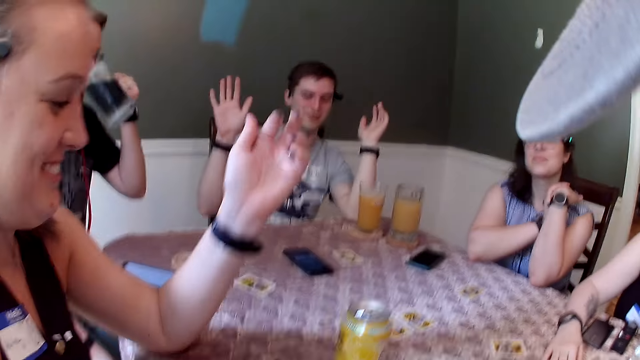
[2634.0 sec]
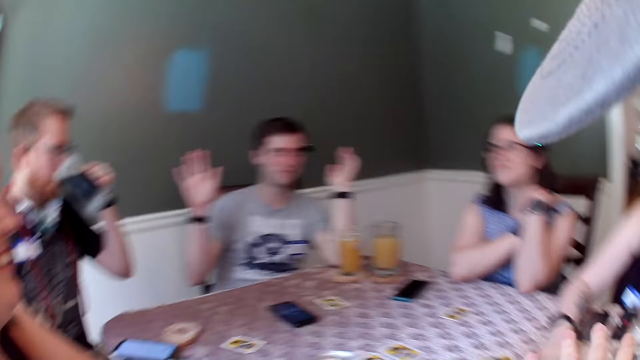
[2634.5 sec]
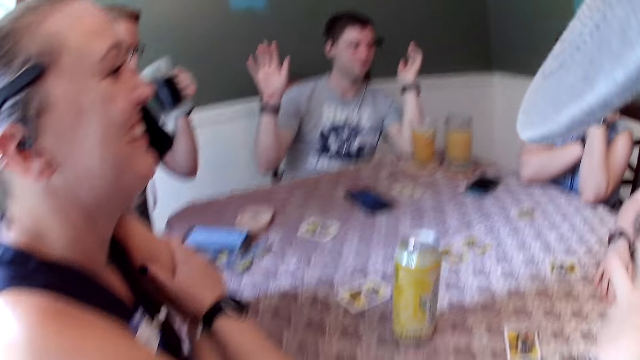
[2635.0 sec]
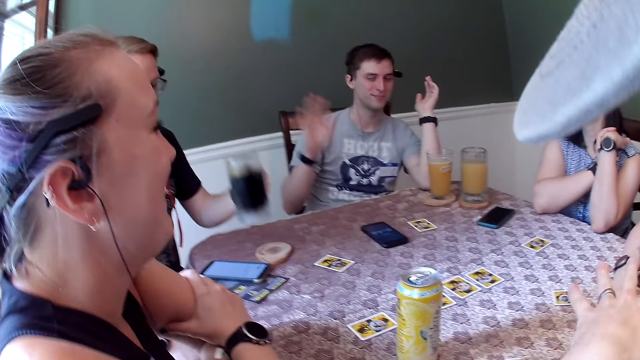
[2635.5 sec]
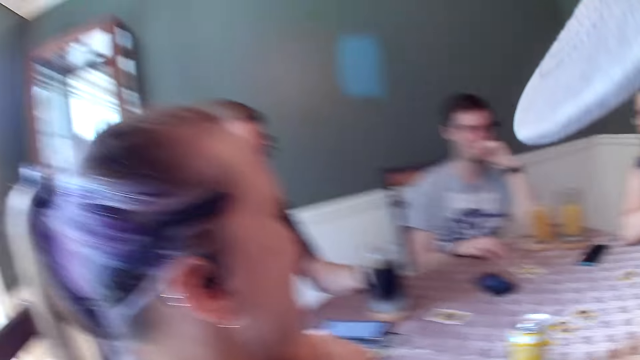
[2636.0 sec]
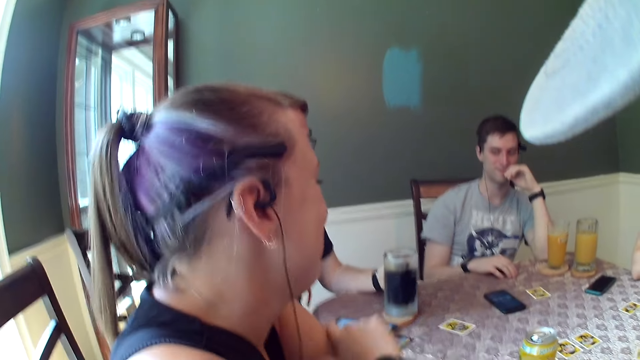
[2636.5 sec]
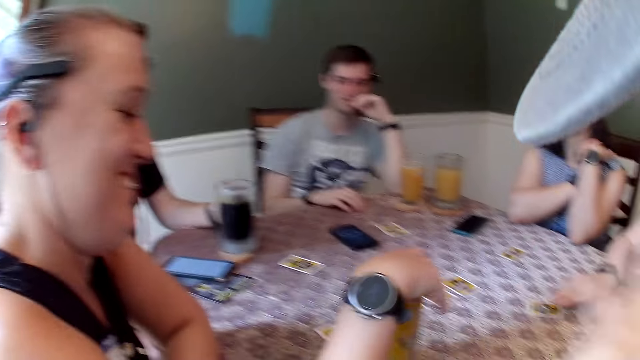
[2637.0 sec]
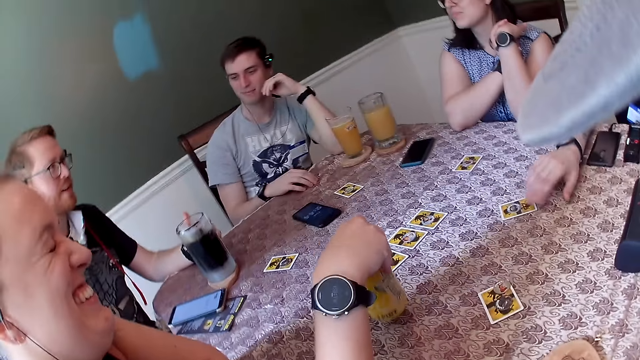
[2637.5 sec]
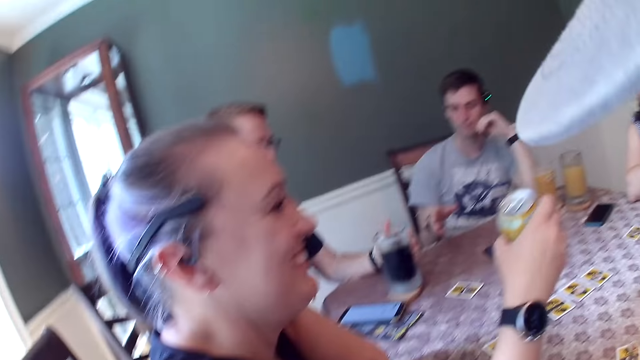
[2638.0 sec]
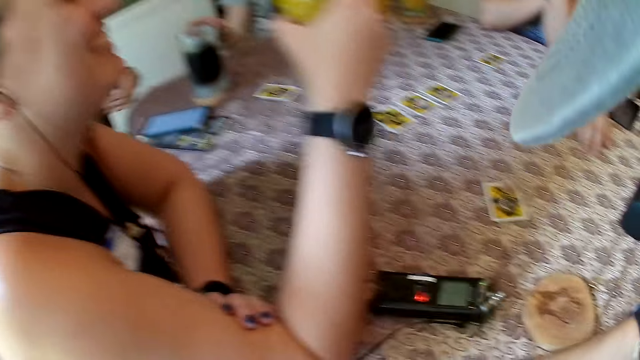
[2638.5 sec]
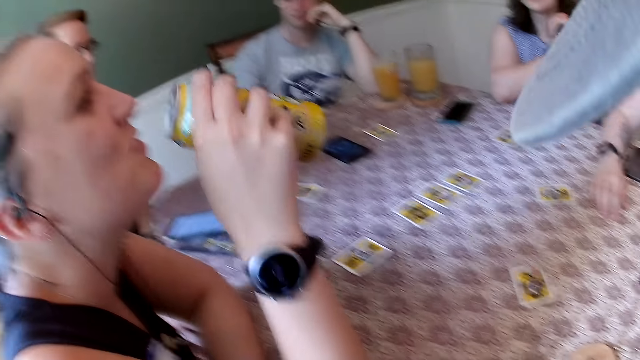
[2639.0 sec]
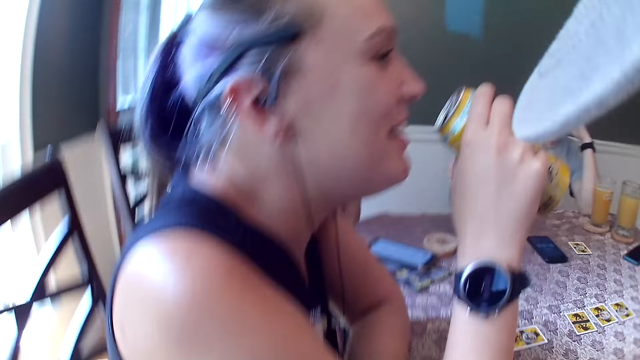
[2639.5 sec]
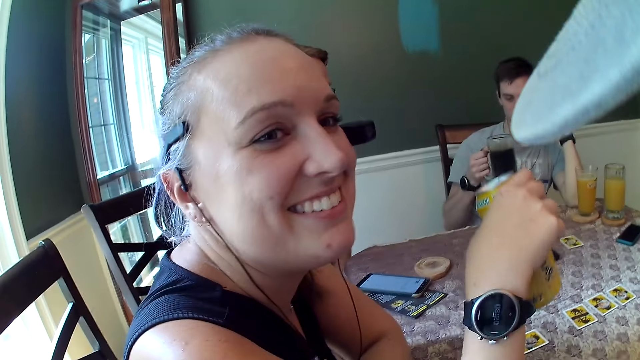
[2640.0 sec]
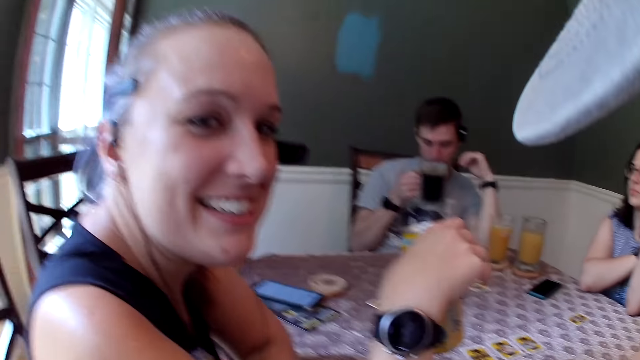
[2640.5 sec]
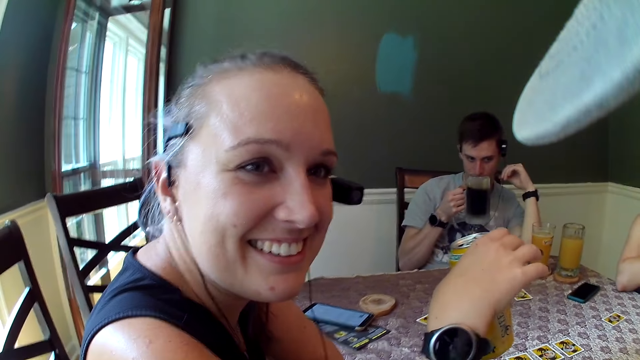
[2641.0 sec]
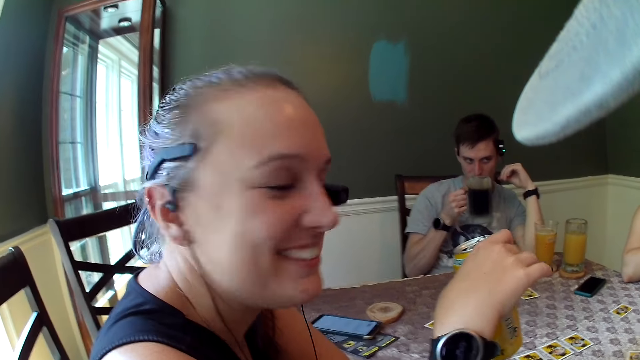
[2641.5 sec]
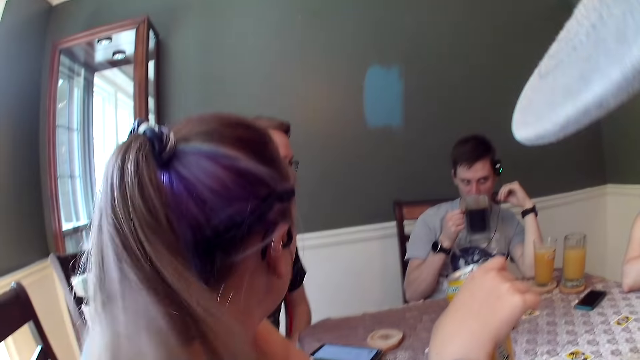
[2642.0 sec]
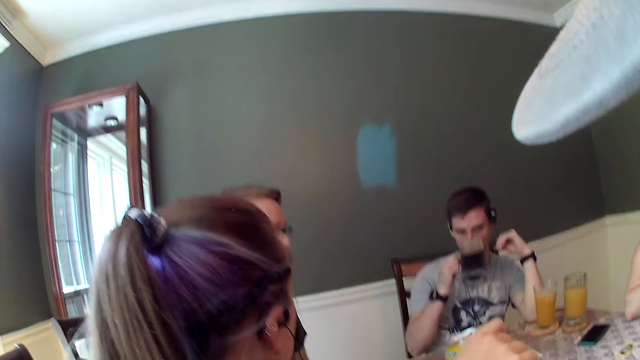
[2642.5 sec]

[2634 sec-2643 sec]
The man drops the black juice on the dining table with his left hand. Another man drops his right hand on the dining table. A woman picks up the can drink from the dining table with her right hand. Another woman places her right hand on a card on the dining table. The first woman drinks from the can drink with her right hand. The camera wearer gets a reply from someone. The other man drinks from the glass of black juice with his right hand.

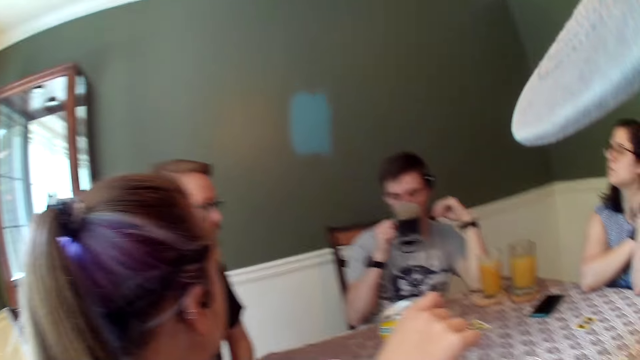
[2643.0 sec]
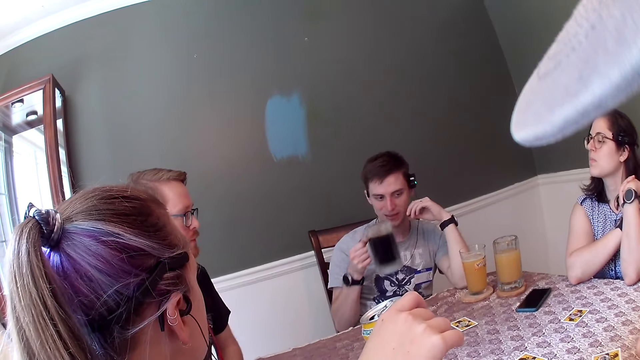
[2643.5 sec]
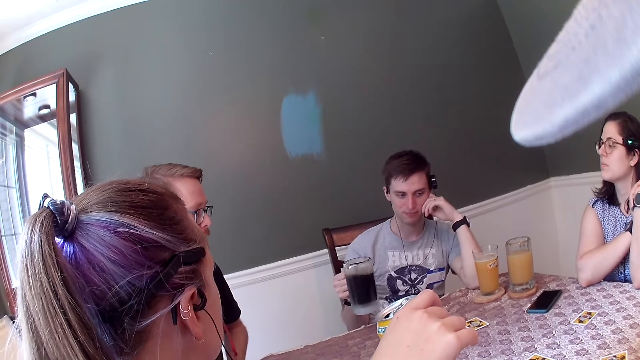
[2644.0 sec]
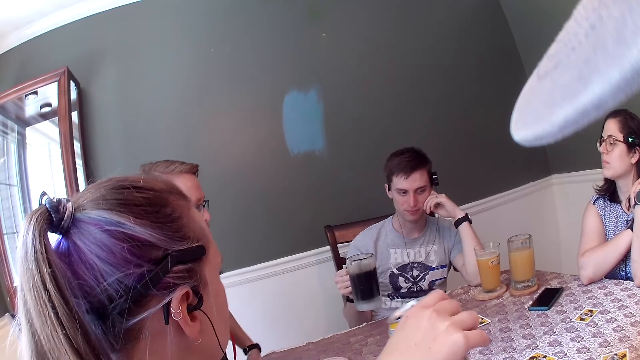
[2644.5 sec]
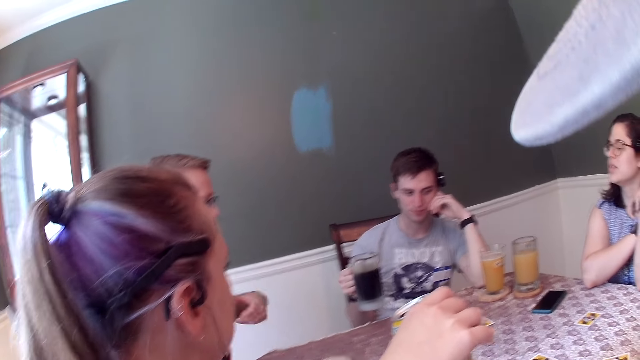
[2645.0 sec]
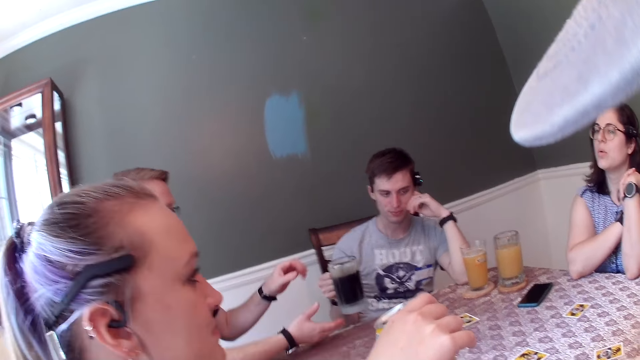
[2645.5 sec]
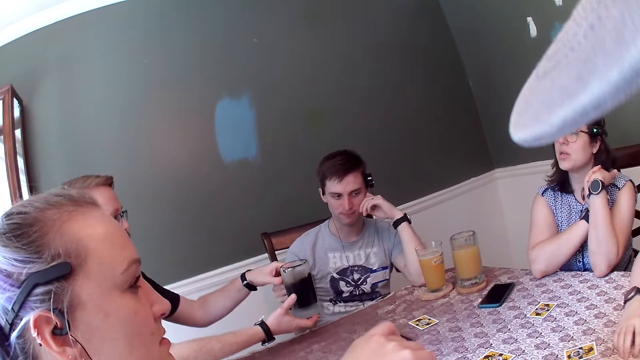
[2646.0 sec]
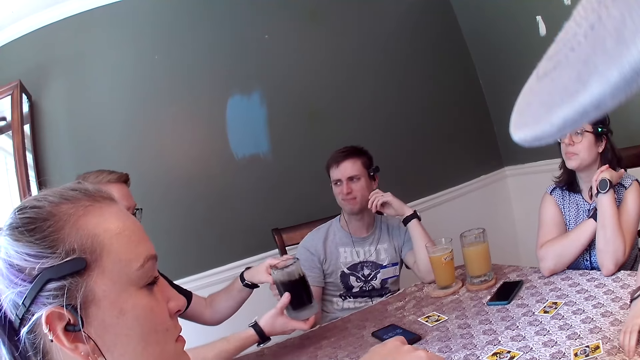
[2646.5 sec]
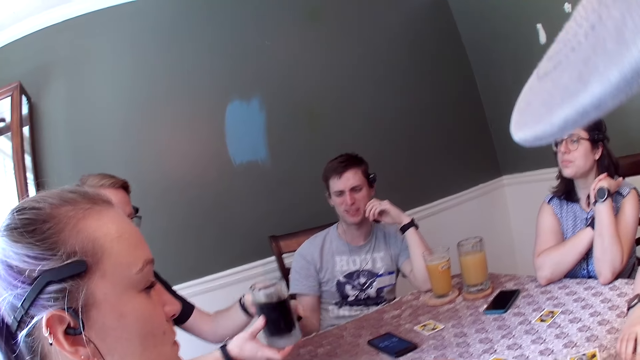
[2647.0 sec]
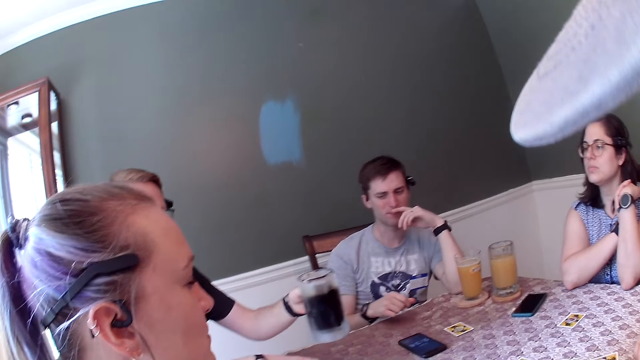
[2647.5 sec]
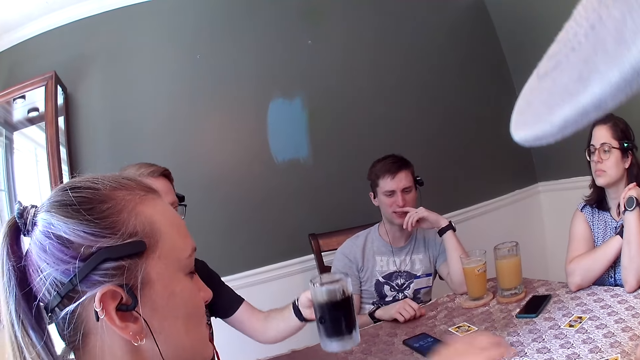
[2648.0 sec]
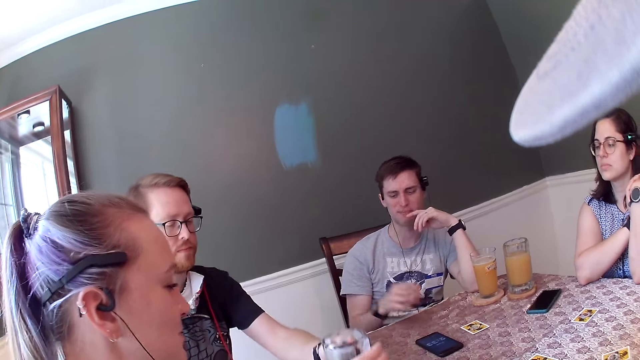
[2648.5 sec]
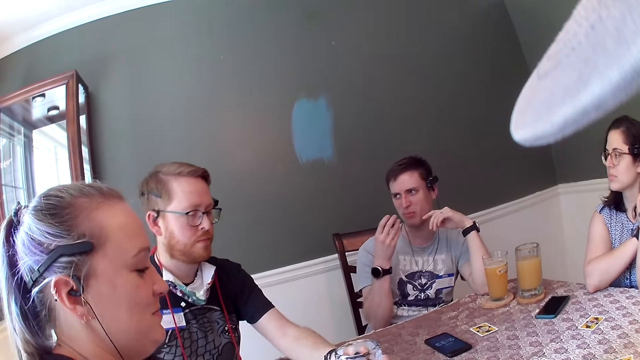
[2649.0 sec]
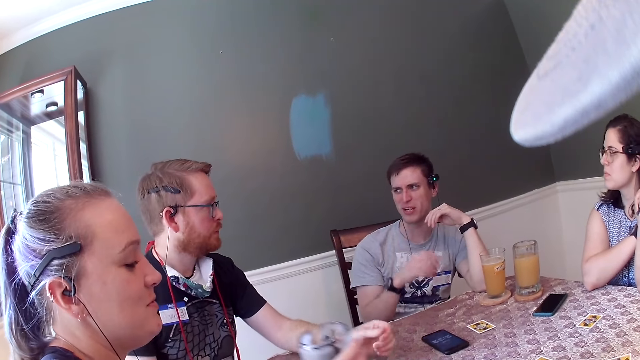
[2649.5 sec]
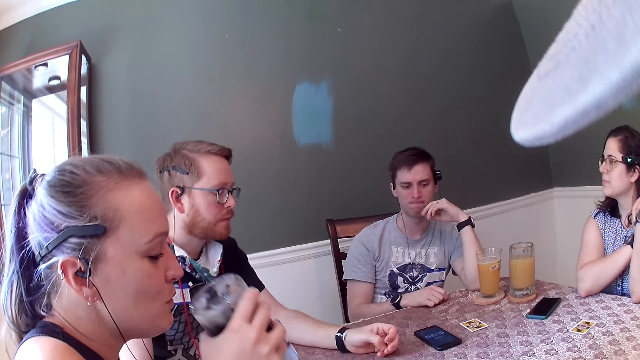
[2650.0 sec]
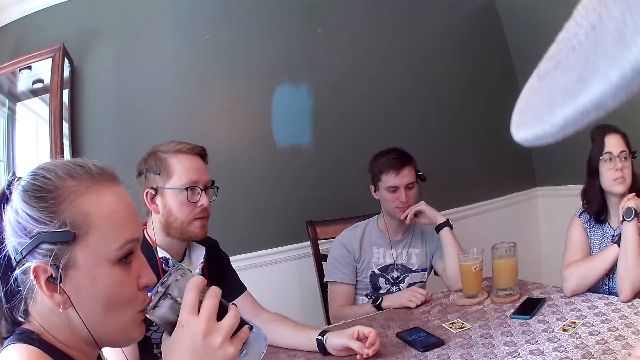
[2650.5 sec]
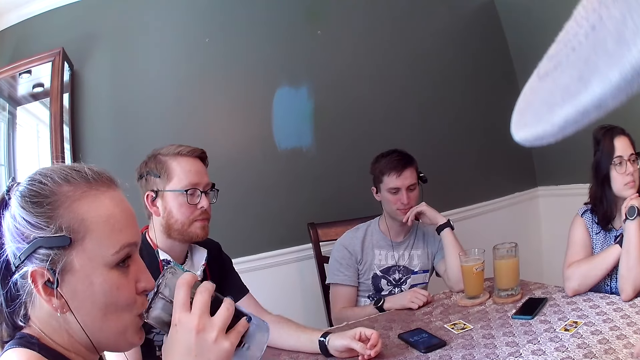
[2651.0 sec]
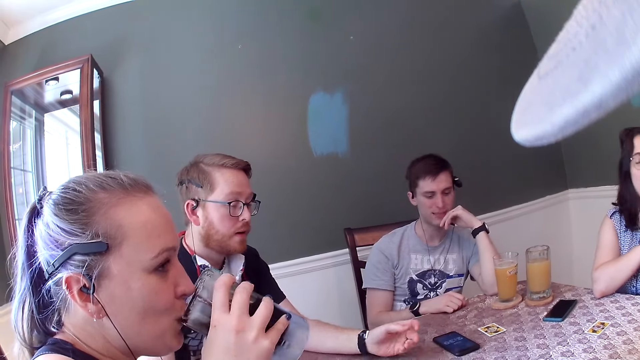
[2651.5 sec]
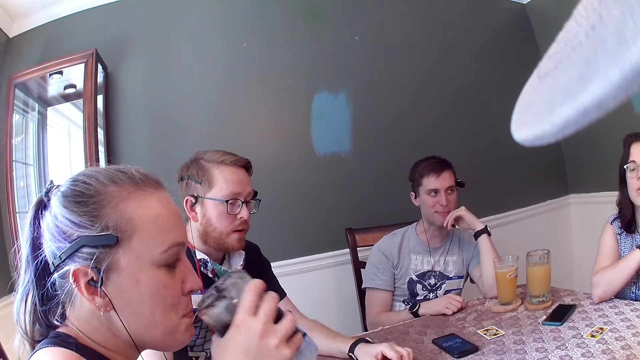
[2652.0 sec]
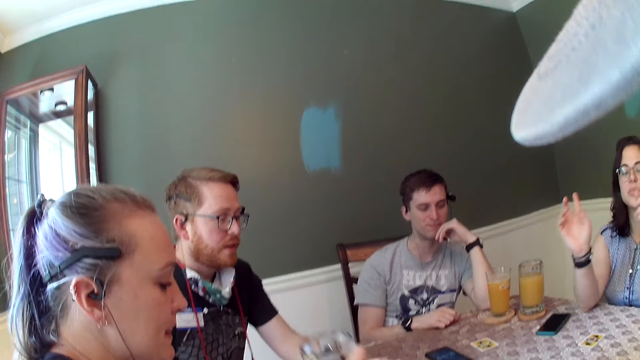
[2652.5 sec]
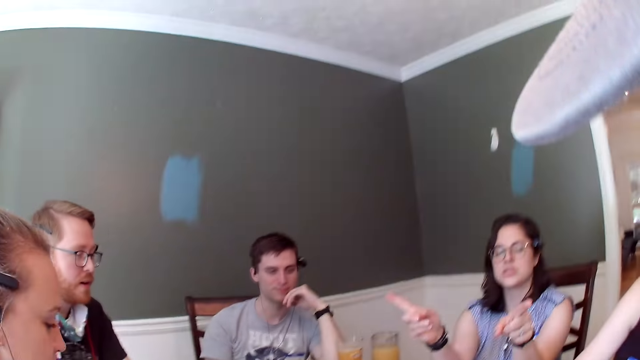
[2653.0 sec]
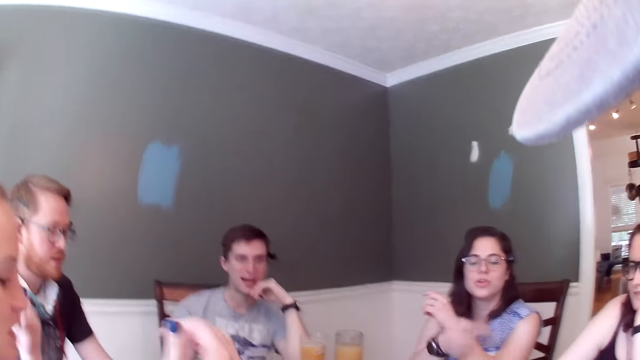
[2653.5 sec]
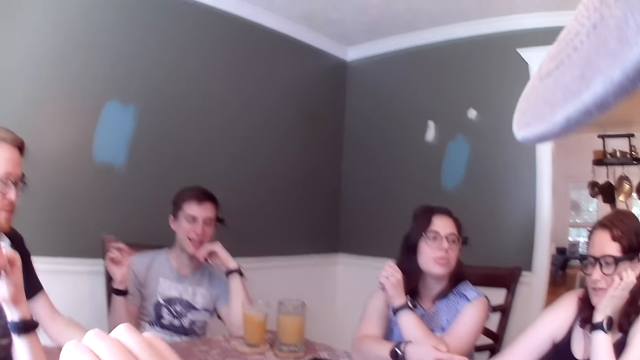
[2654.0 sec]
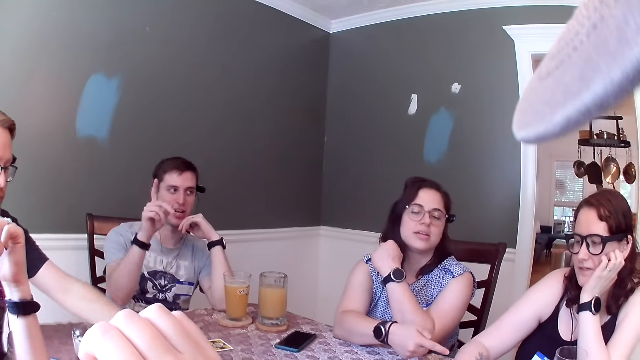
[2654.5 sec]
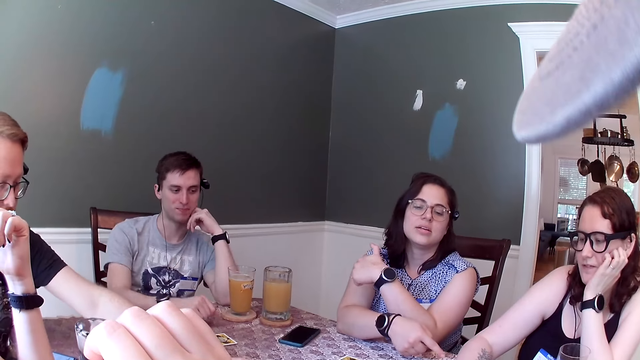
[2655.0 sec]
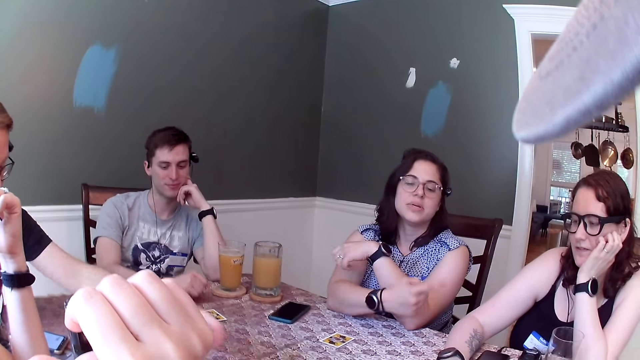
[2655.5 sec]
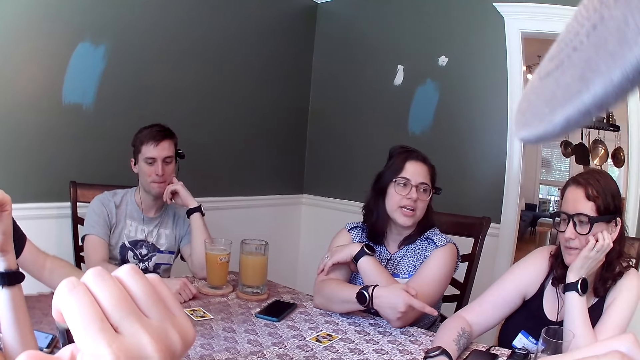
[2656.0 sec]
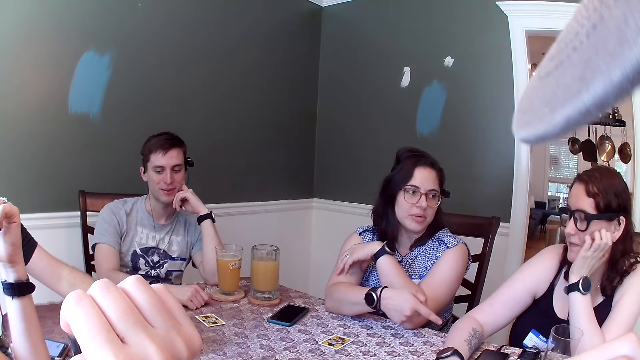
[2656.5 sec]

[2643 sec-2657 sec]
The camera wearer looks around. A woman talks to the group of people. A man collects the glass of black juice from another man with both hands. The first man gives the glass of black juice to another woman with his left hand. The other man talks to the first man. The first man drops his left hand on the dining table. The second woman drinks from the glass of black juice with her right hand. A third woman talks to the group of people. The first woman points at the first man and the camera wearer with both hands. The first woman points at the third woman with her right hand. The other man points at the first man with his right hand. The first man picks up a coin from the dining table with his left hand. The other man knocks the dining table with his right hand.
